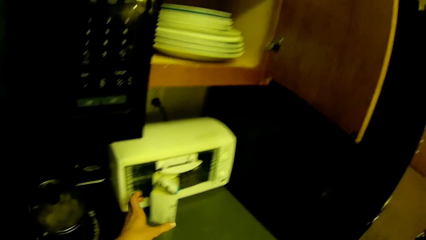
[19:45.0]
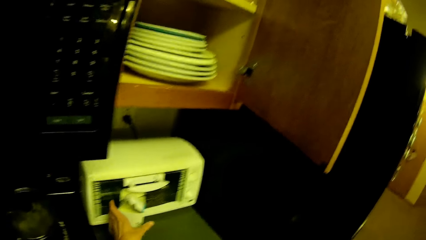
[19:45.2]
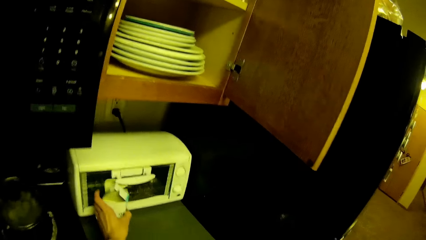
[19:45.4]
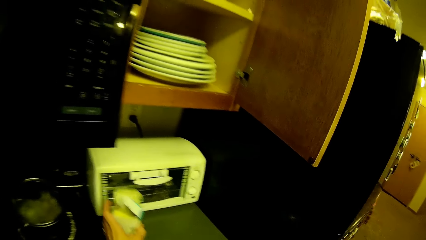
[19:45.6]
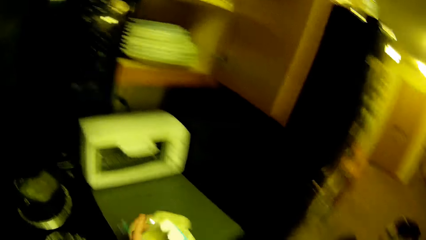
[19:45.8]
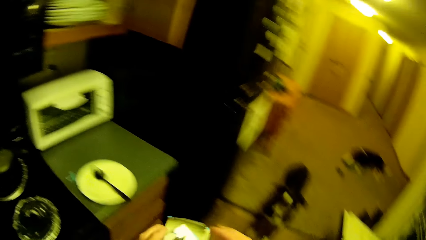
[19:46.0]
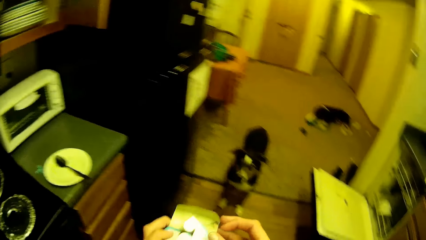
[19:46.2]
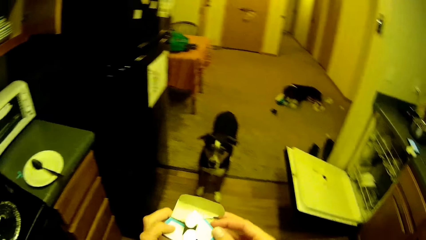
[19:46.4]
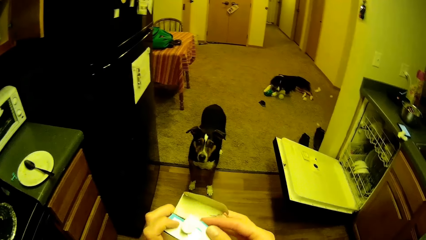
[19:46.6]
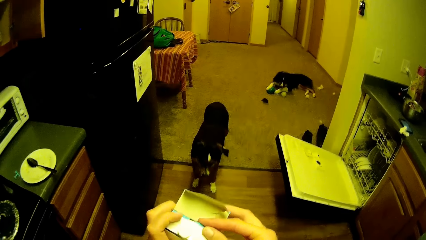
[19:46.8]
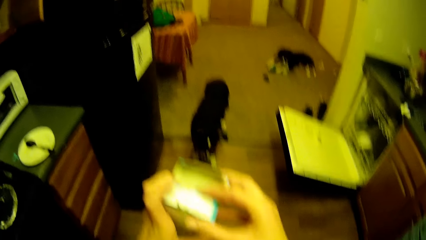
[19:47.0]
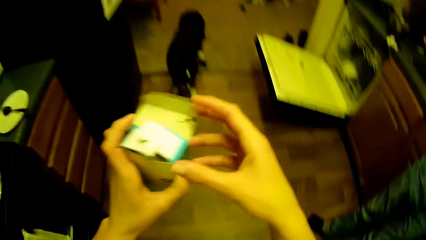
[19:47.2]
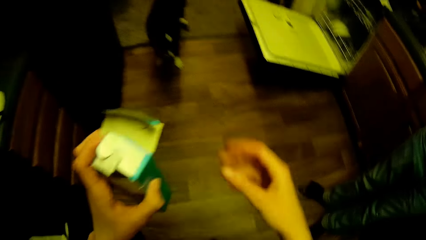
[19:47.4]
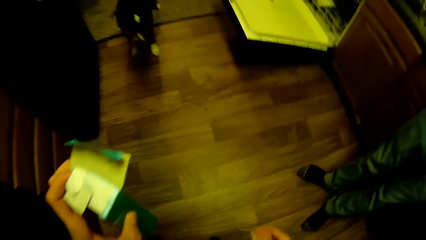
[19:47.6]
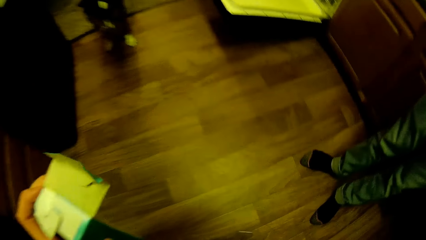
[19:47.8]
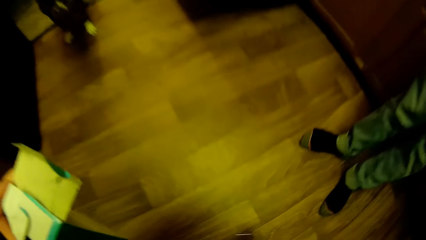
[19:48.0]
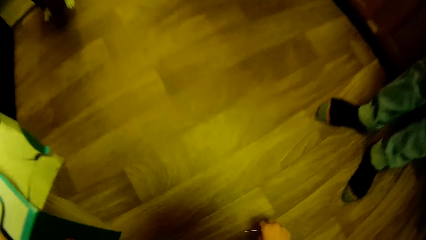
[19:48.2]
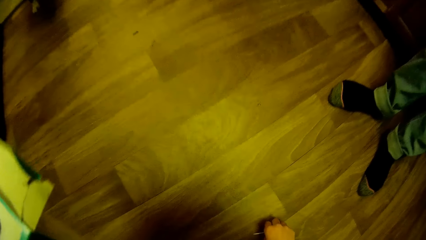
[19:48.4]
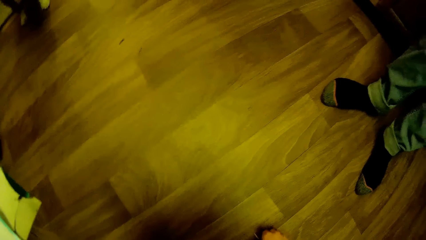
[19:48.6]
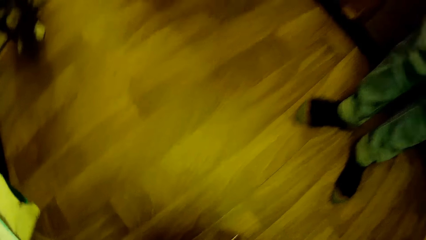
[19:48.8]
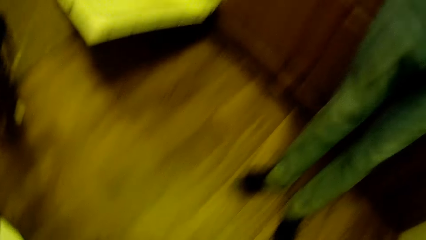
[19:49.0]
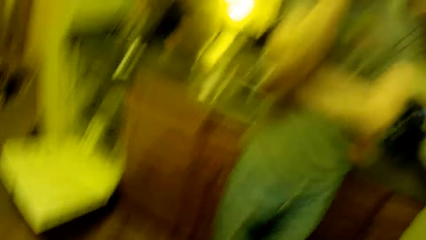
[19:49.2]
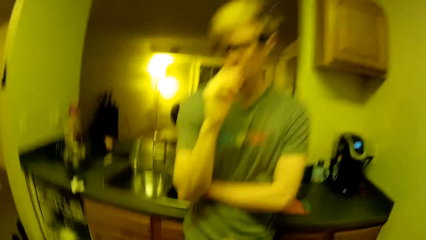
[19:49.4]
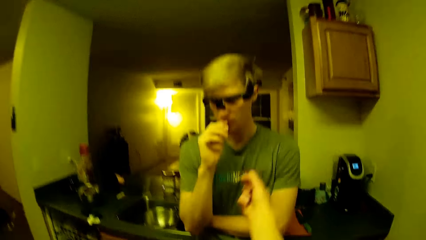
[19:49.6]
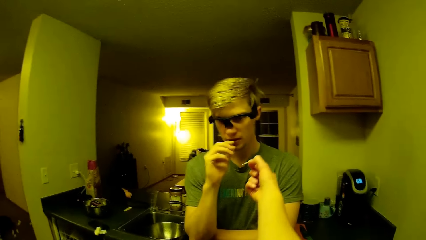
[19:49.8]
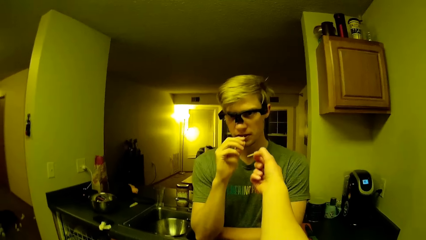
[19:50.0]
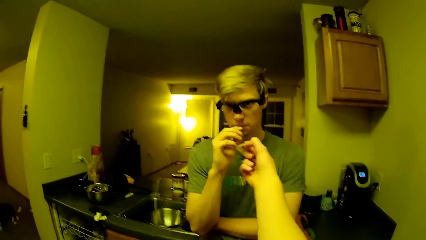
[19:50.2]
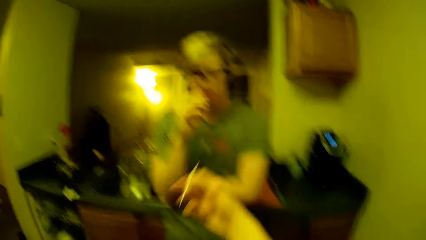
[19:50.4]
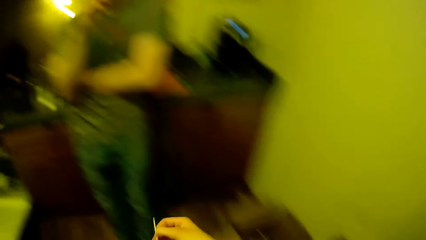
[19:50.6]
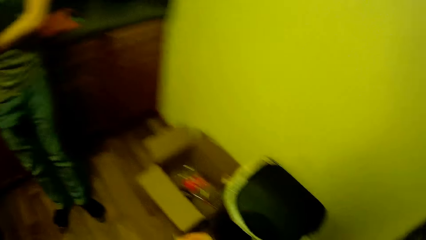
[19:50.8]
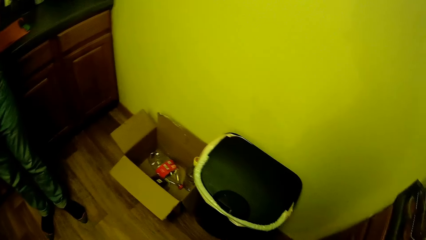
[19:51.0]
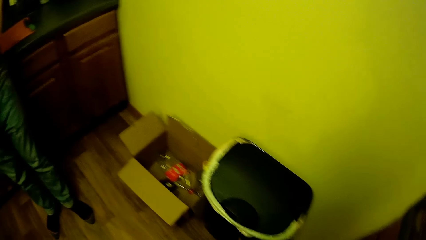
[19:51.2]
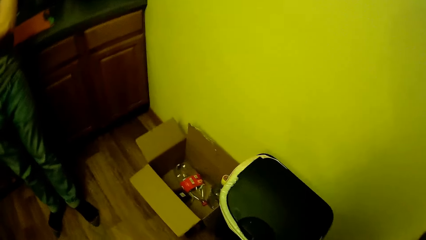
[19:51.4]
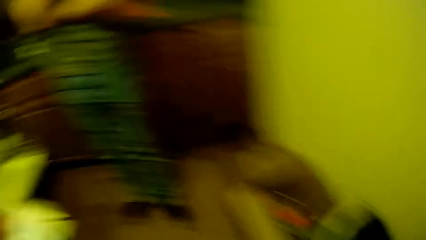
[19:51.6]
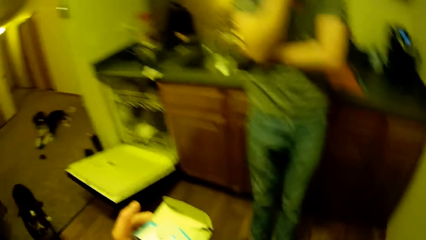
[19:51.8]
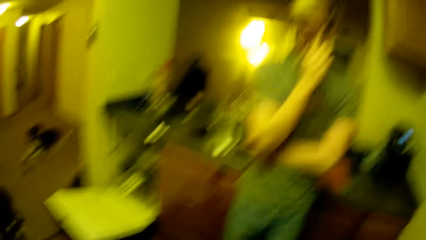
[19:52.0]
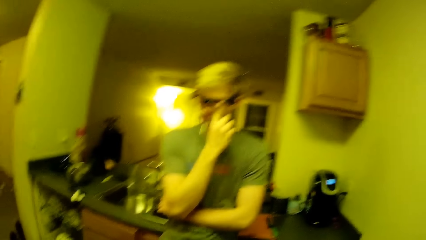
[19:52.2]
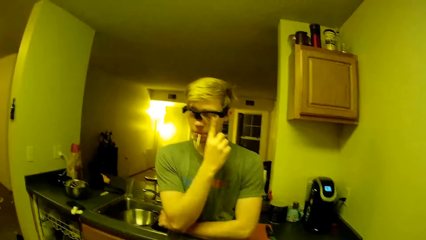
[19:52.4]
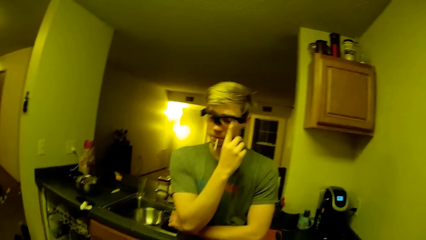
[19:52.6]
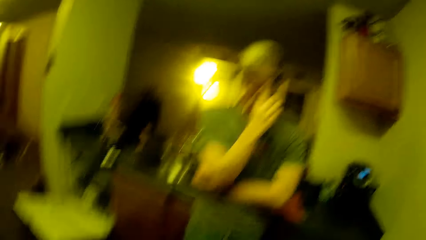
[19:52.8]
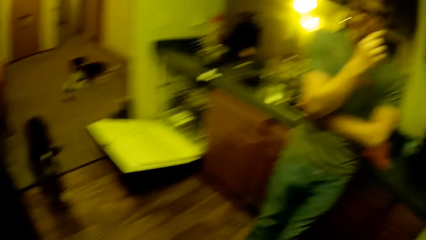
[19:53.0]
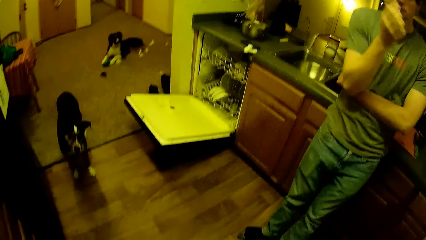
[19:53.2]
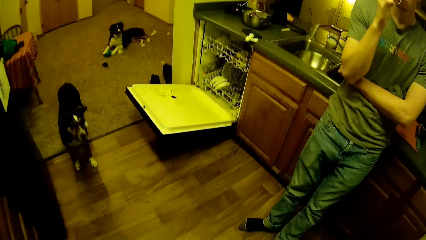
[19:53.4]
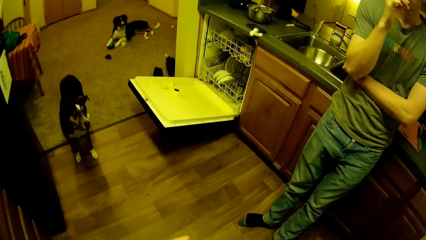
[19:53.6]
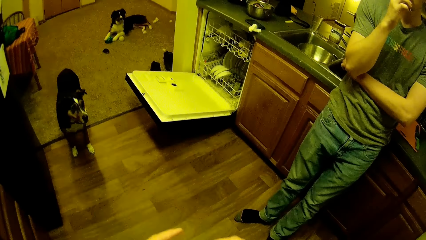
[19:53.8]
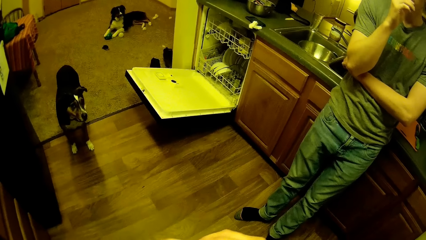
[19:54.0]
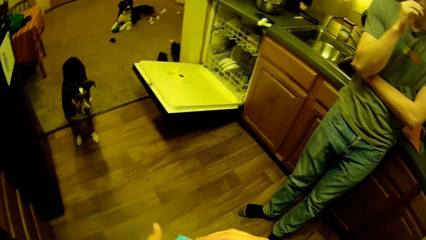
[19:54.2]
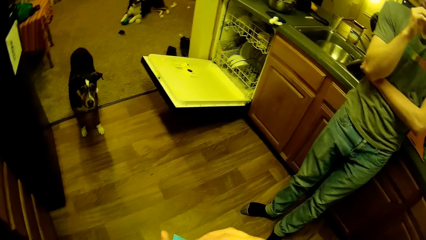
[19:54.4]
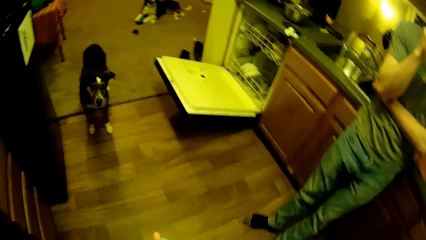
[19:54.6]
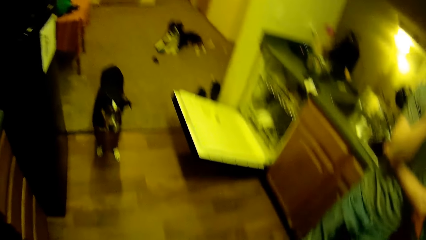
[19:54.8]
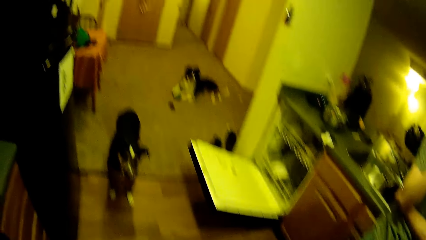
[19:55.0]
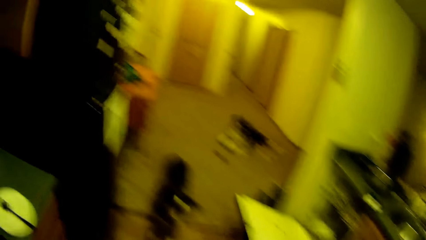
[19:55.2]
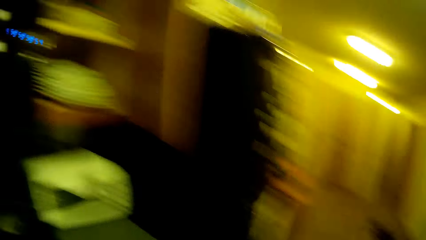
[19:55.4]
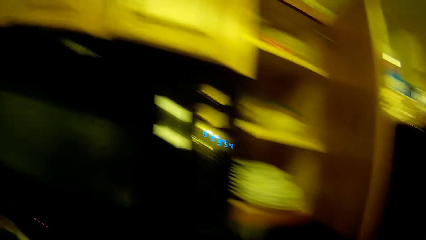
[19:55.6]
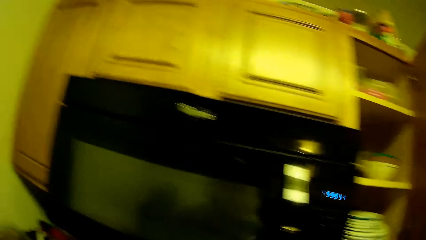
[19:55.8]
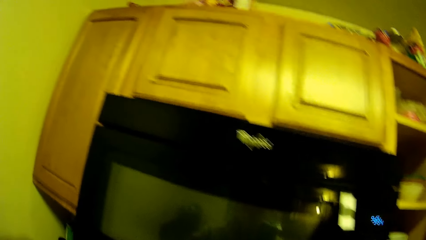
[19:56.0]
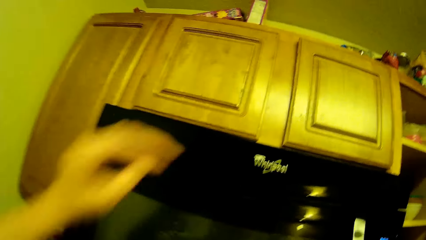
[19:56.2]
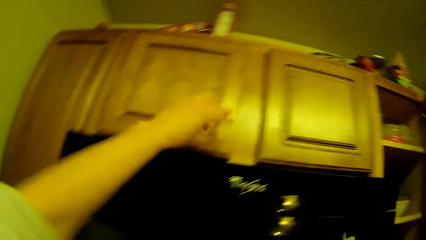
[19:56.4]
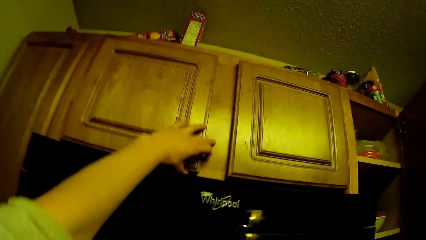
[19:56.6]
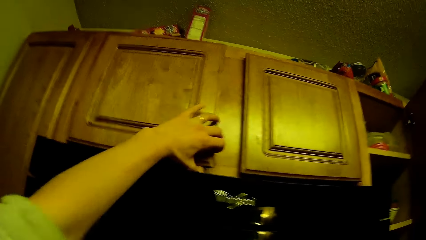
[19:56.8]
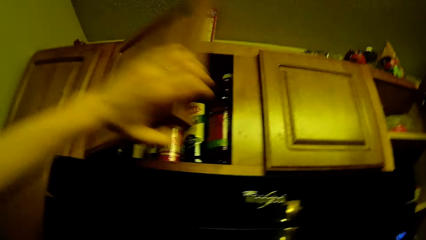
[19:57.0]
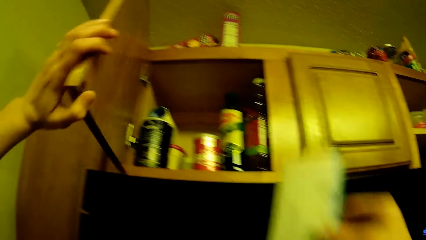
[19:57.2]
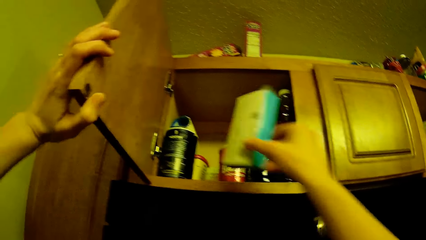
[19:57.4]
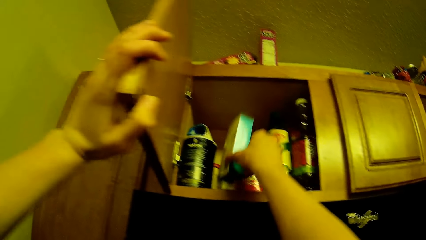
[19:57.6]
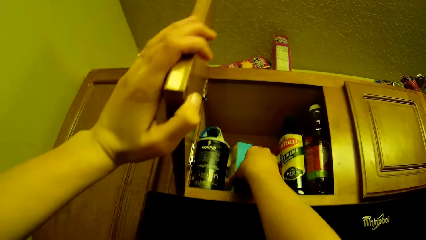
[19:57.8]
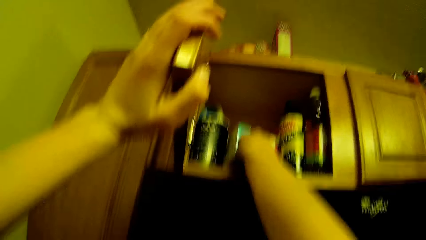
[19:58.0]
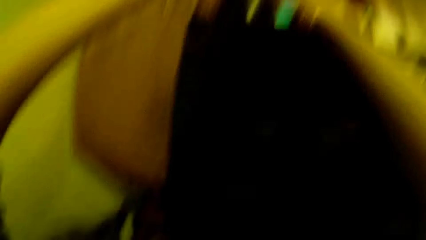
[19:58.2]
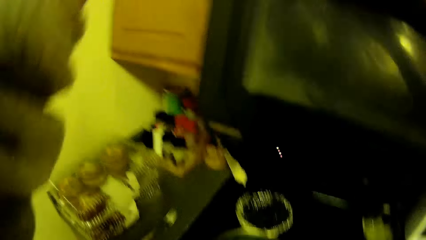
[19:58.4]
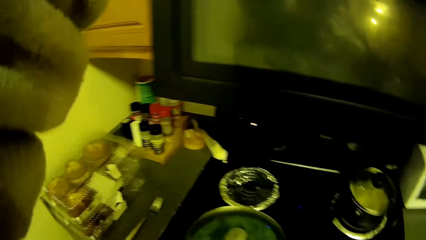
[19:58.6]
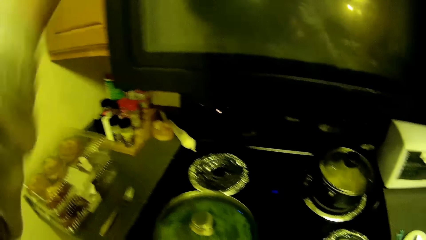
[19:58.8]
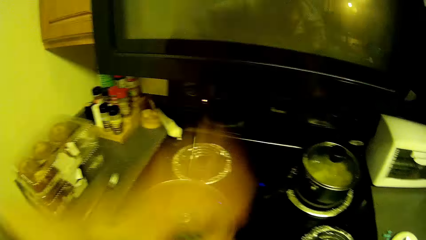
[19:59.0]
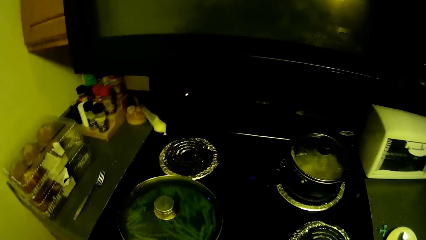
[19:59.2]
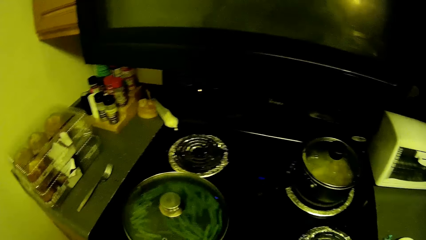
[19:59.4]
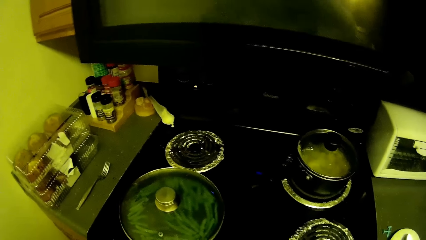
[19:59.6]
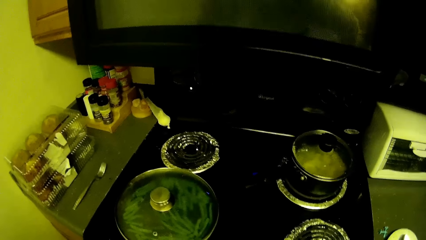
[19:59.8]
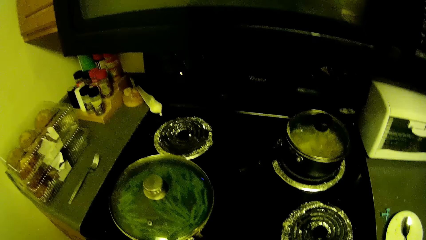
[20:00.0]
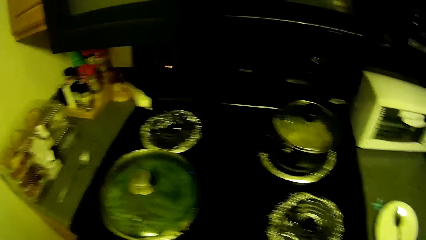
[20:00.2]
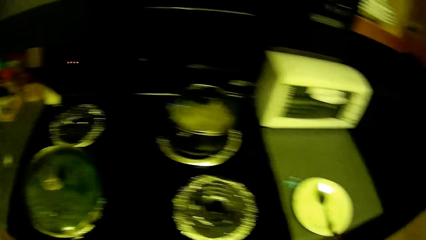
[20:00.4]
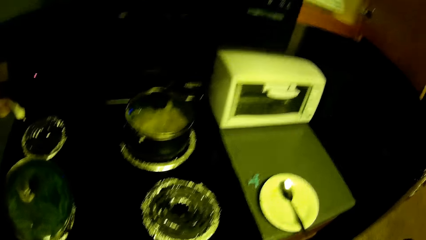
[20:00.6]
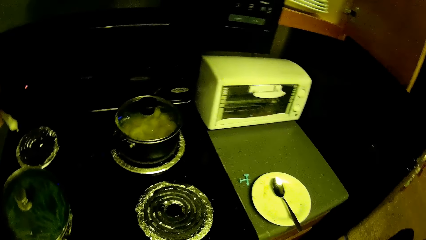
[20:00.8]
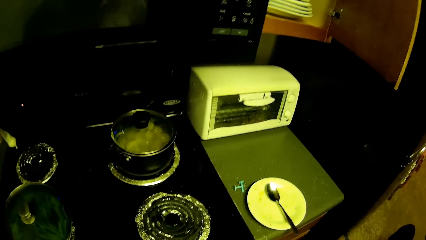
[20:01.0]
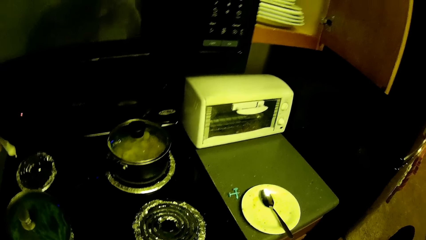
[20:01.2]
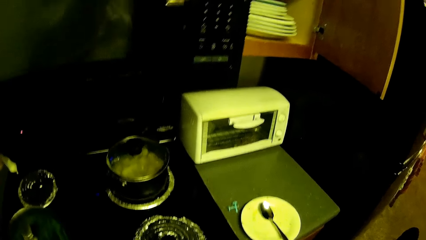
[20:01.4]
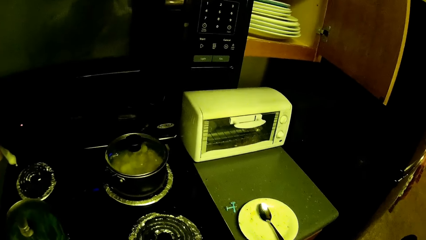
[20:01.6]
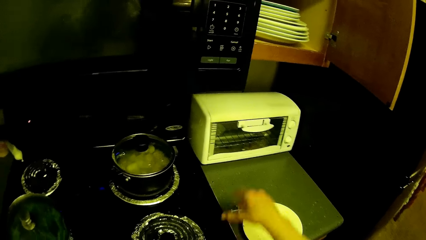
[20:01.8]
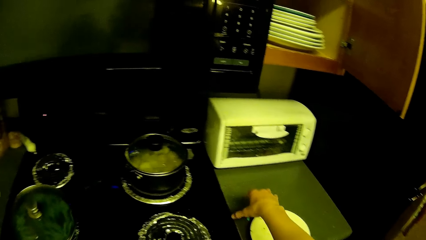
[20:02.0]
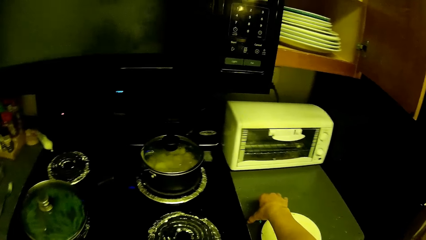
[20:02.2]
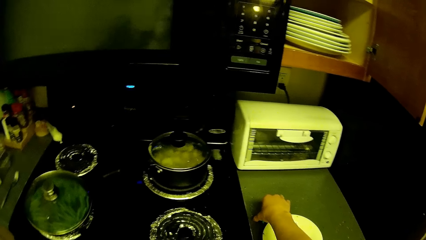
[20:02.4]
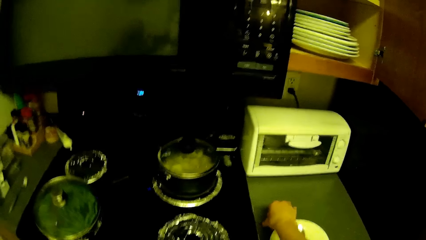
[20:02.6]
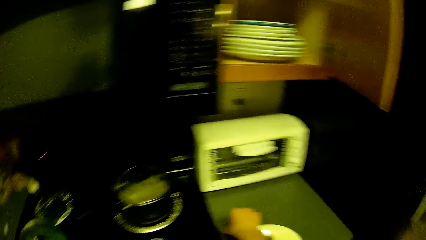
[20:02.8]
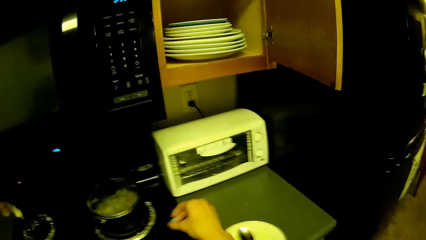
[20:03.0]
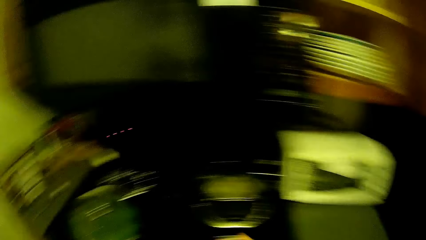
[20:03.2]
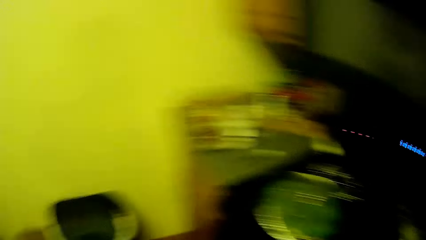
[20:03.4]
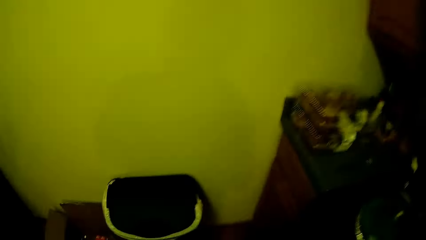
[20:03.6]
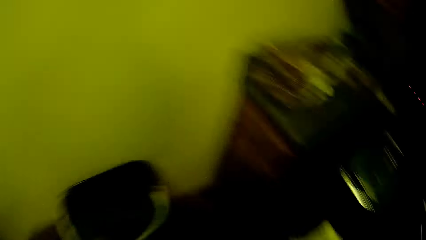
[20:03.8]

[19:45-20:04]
The camera wearer takes a box on the kitchen slab near a white microwave with her left hand. She adjusts the box with both hands. She takes something from the box. She picks dirt from the floor with her right hand. She points the dirt towards a man. She gives something to the man. She drops the dirt in the bin. She adjusts the box in her left hand with both hands. She opens the top most cupboard door with her left hand. She puts the box in her right hand in the cupboard shelf. She closes the cupboard. She picks dirt from the kitchen slab with her right hand.
